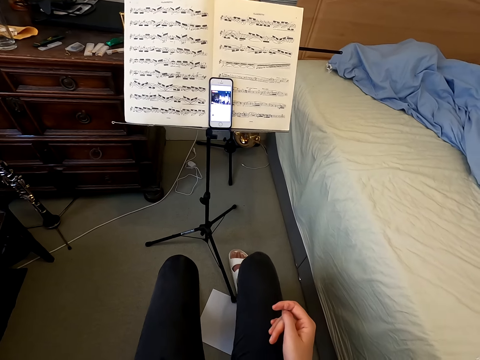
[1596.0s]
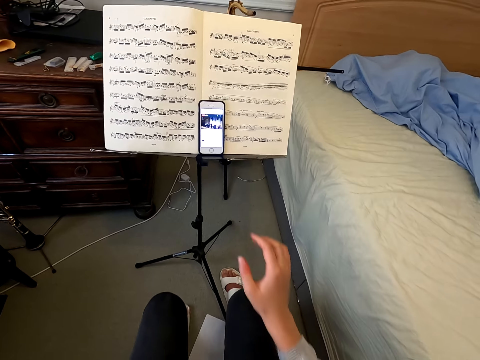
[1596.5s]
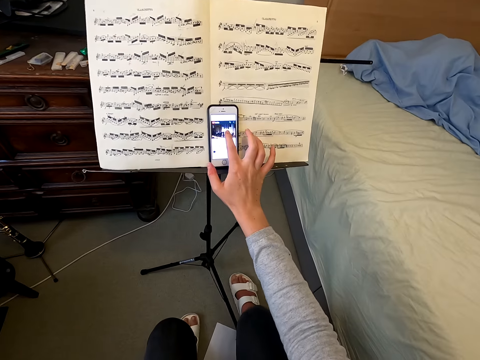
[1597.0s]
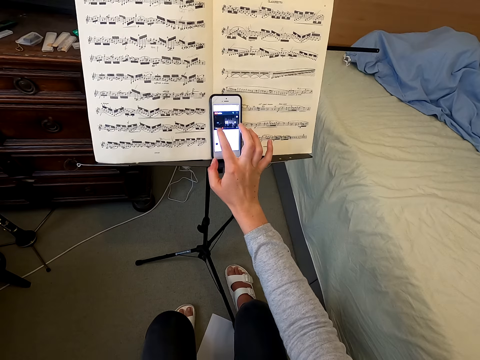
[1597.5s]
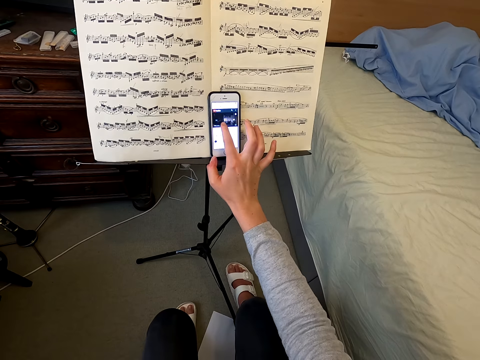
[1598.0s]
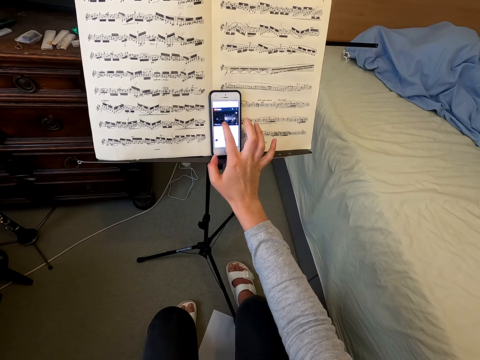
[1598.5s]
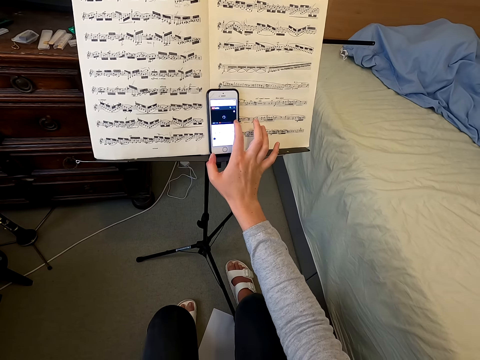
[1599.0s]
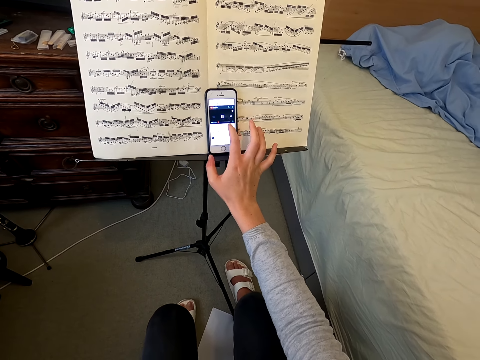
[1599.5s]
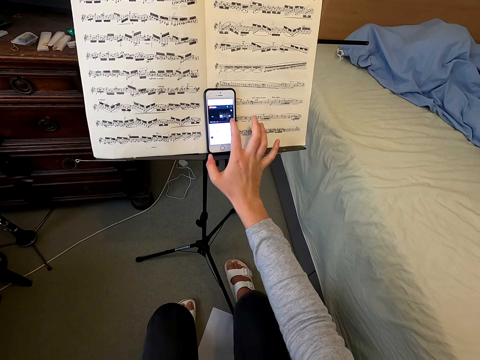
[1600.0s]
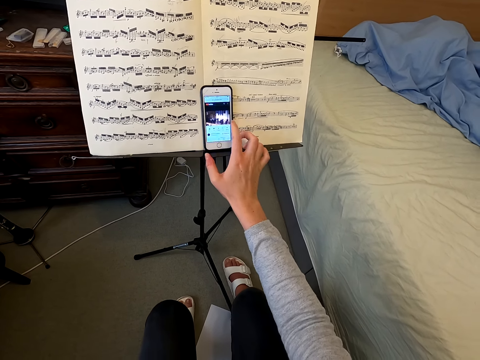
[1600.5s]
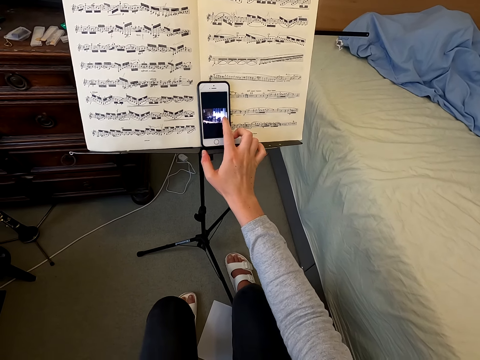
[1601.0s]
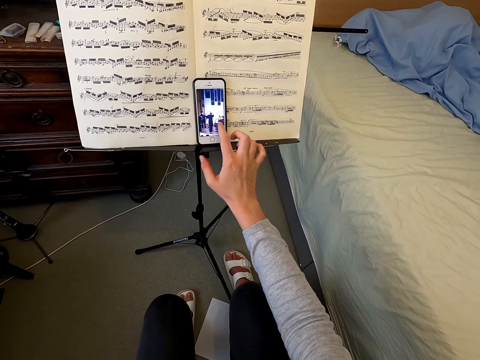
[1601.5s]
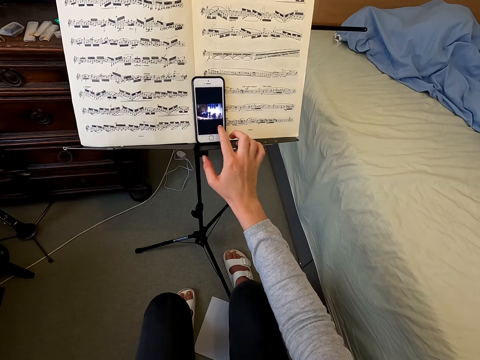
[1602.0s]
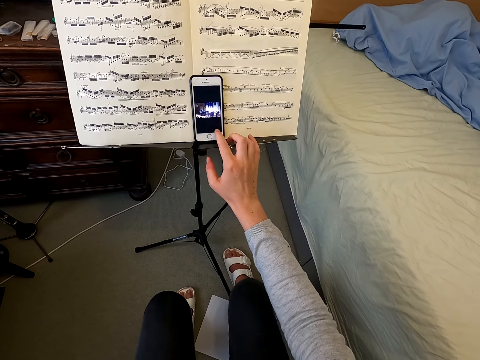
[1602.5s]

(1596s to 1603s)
The camera wearer stares at the book. She scrolls on her cellphone. She uses the phone.

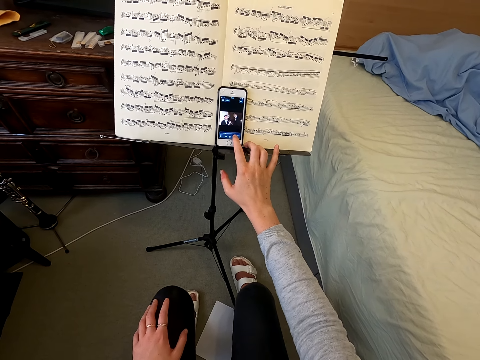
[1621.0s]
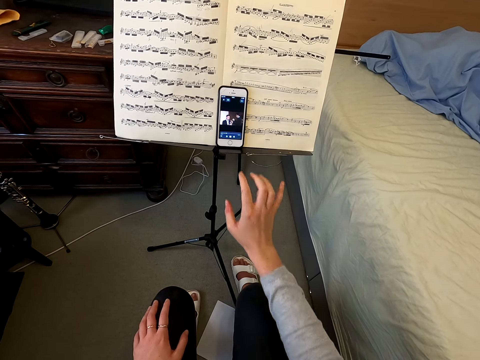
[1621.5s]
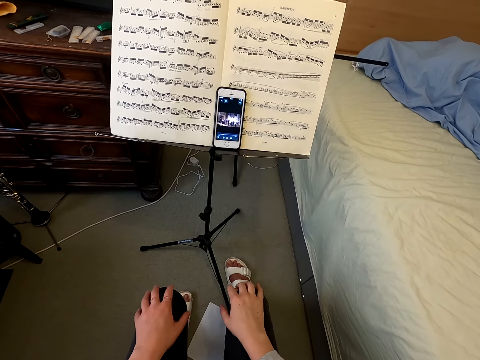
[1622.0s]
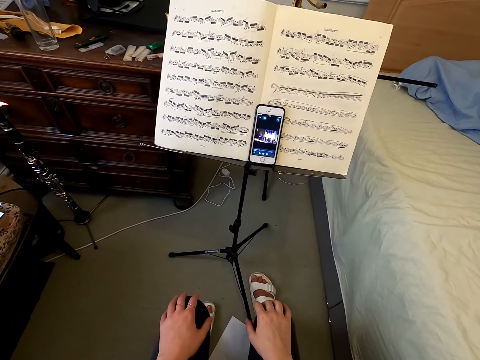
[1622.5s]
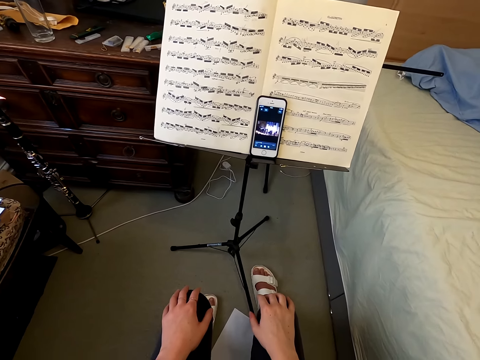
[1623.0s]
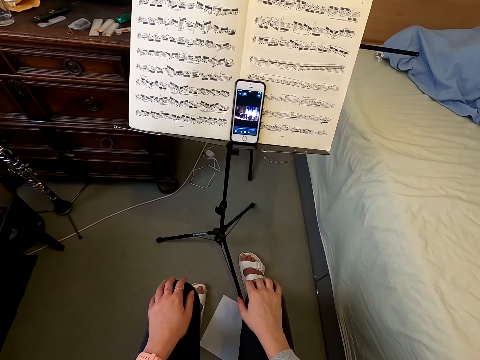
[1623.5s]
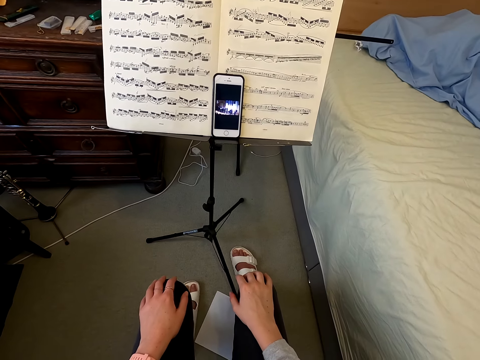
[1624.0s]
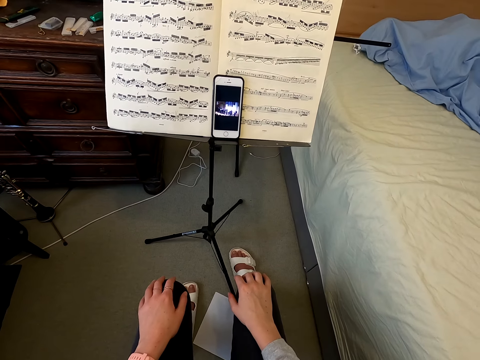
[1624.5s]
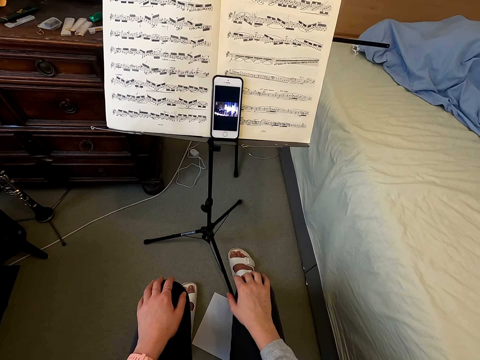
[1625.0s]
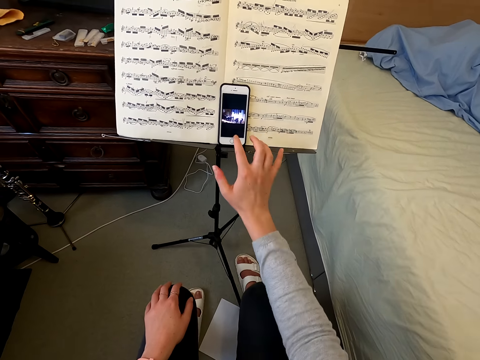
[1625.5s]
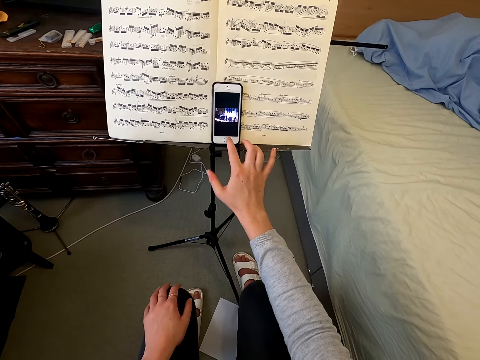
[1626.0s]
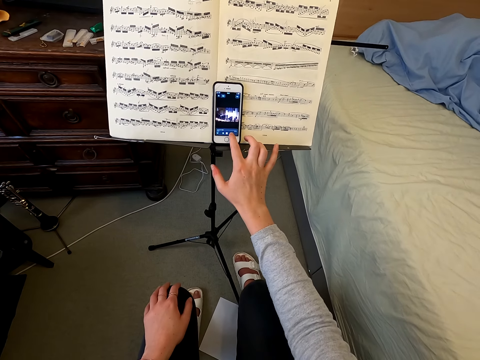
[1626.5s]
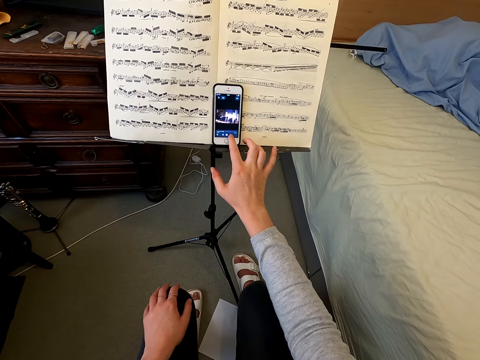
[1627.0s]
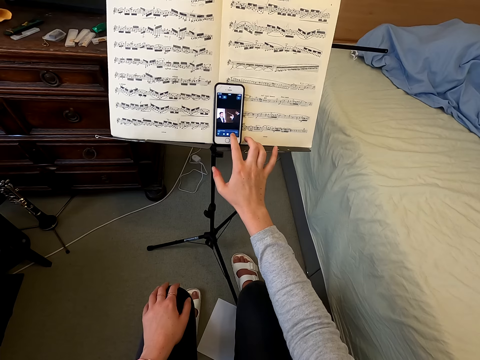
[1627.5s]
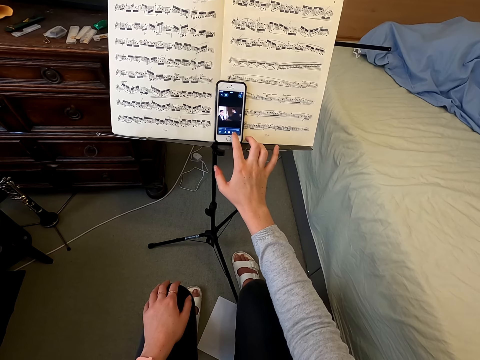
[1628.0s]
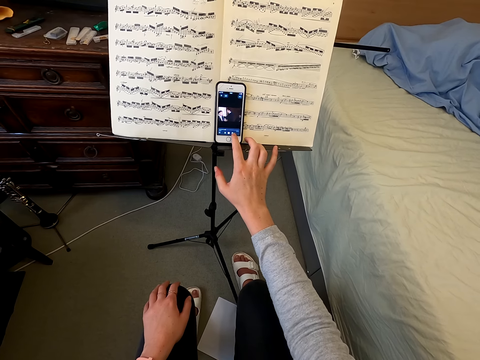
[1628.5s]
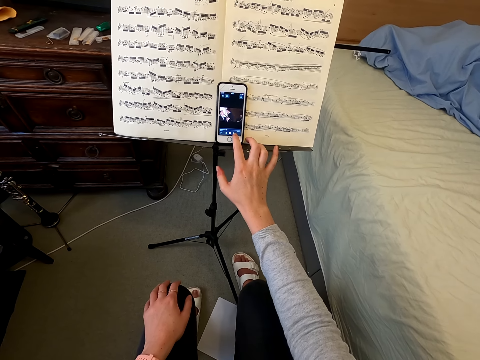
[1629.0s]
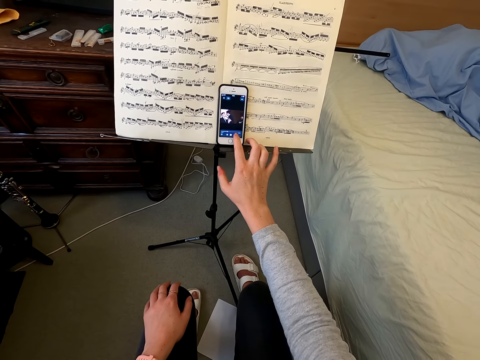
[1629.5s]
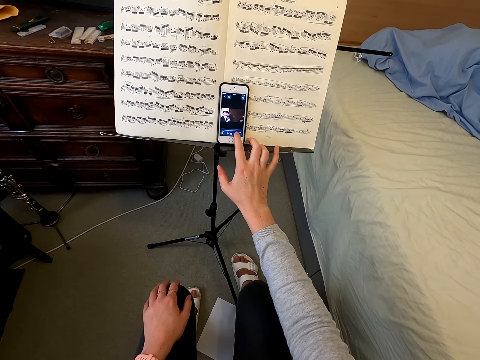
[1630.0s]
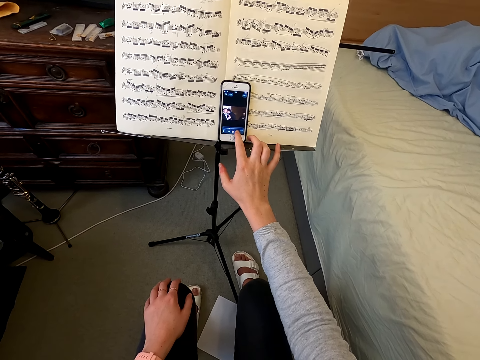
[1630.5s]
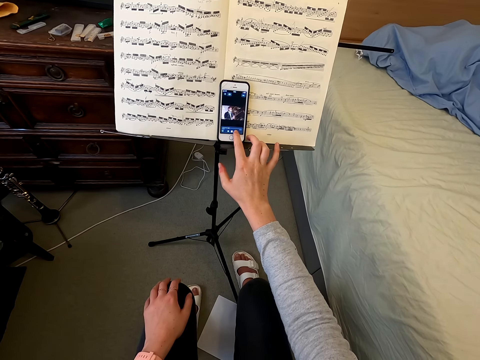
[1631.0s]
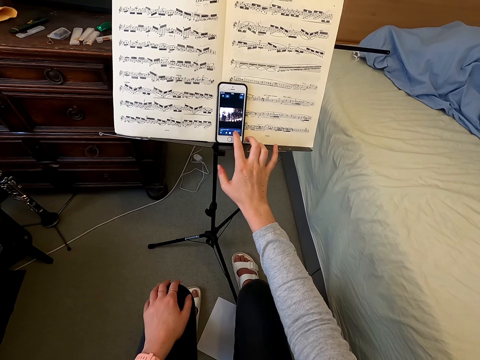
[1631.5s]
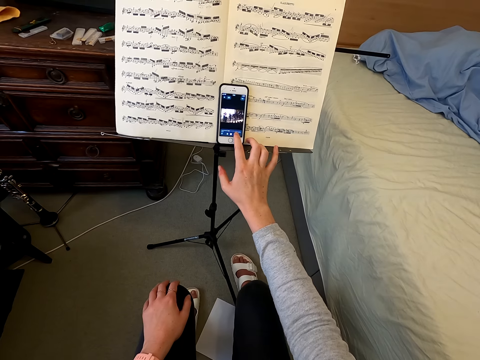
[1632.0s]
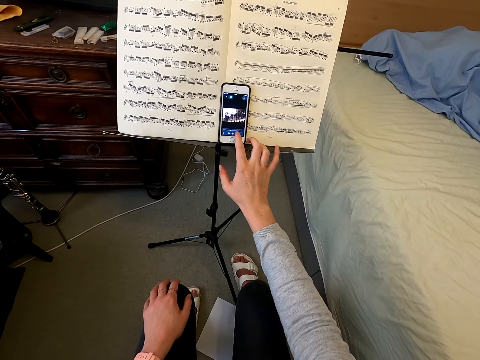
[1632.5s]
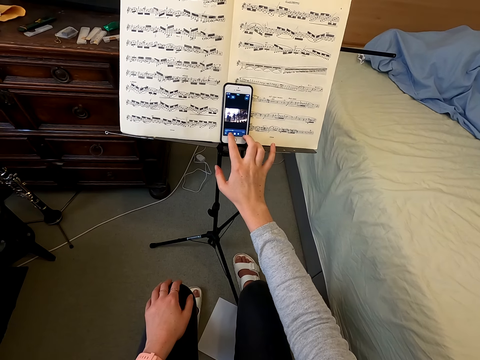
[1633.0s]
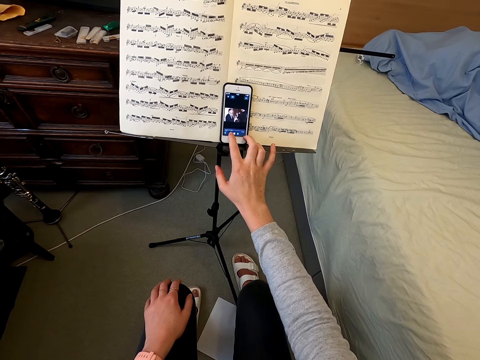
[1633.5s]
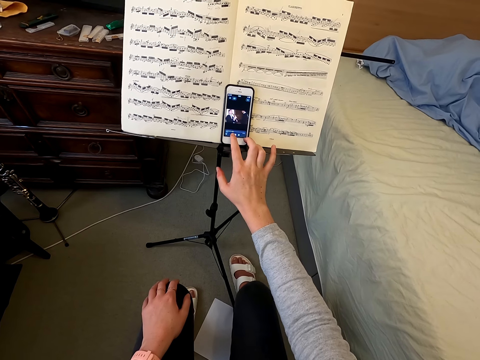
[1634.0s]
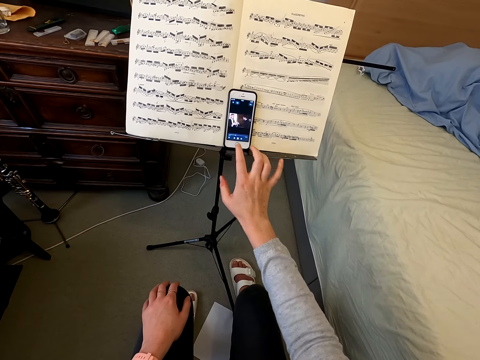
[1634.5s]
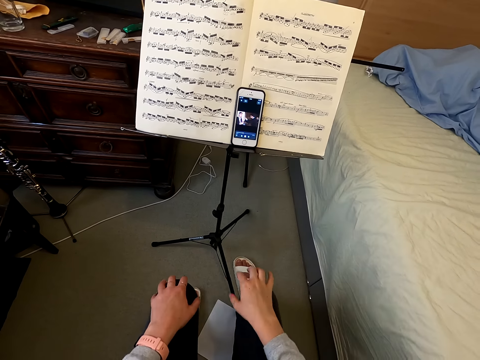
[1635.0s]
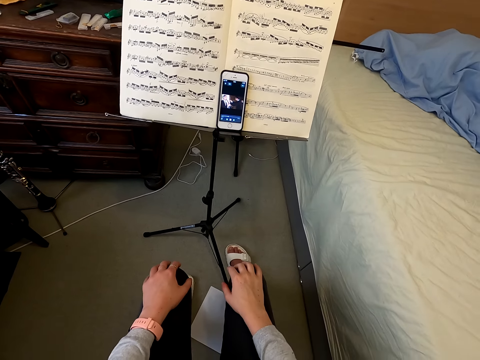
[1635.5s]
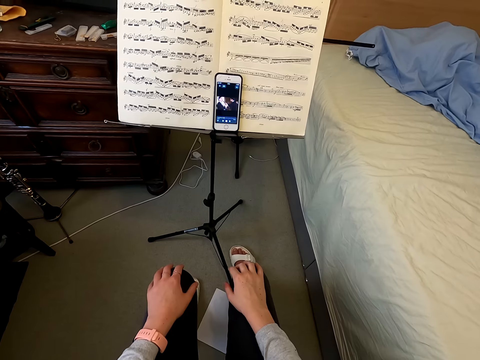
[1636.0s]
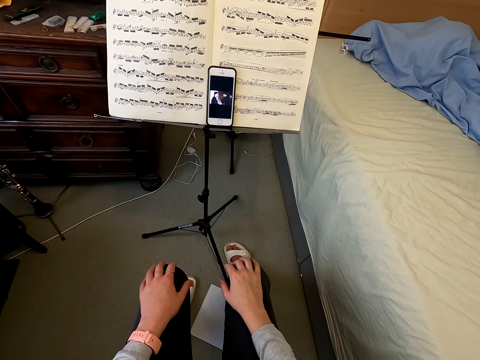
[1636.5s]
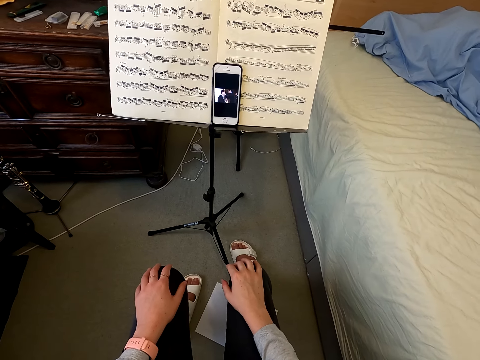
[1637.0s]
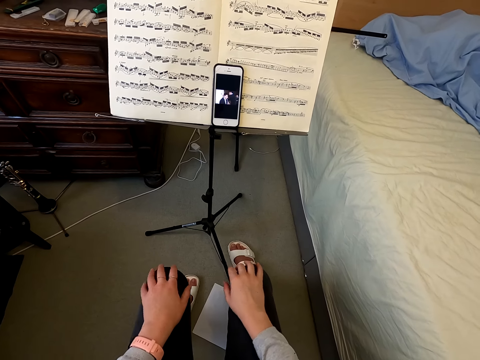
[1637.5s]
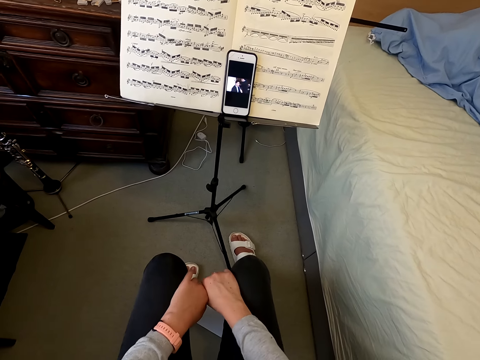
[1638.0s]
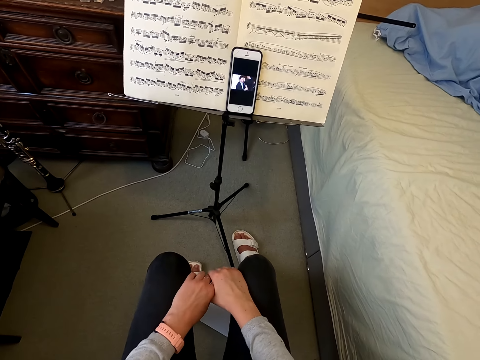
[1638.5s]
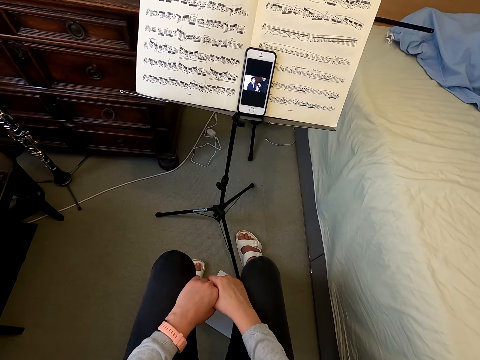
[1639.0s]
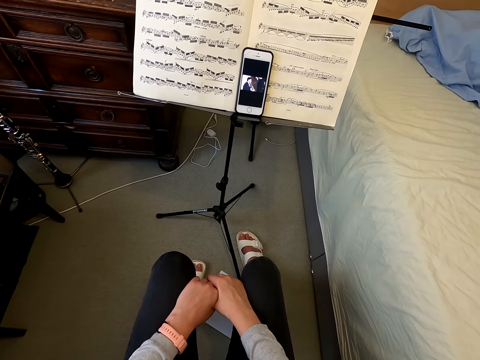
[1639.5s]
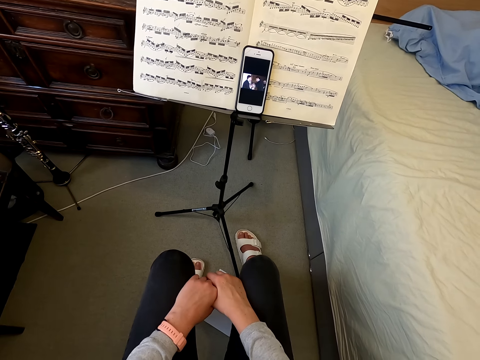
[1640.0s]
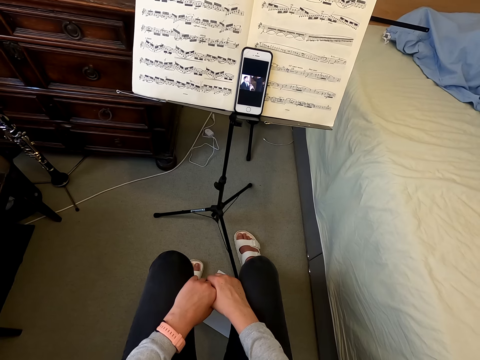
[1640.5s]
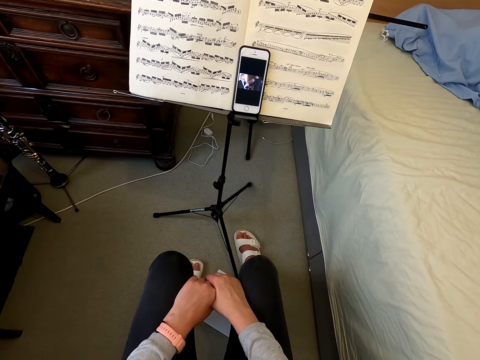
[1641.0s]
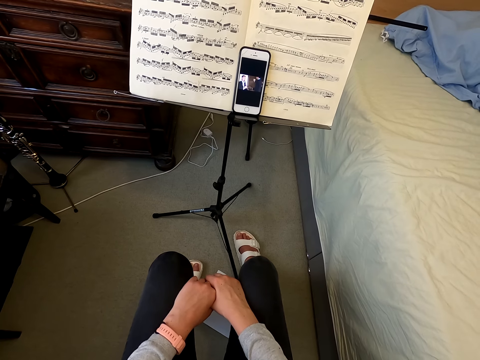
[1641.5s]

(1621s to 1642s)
The camera wearer puts the hands on the knee. She stares at the book. She scrolls on her cellphone. She uses the phone. She places her hand on her knee. She listens to music on her cellphone.
